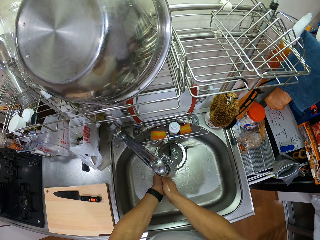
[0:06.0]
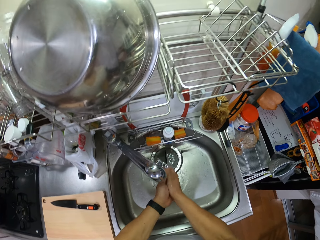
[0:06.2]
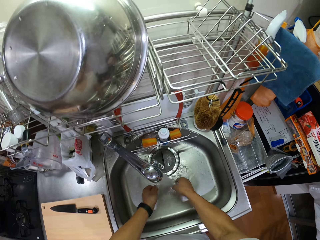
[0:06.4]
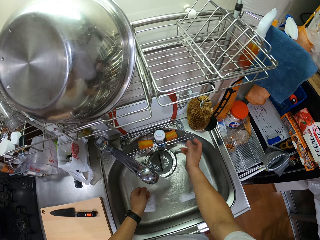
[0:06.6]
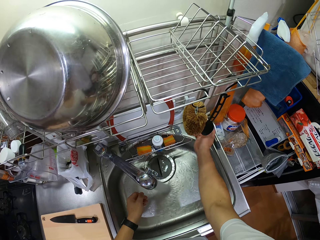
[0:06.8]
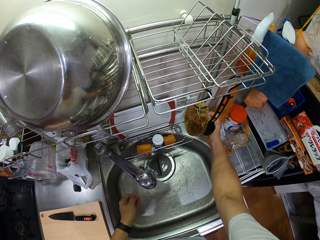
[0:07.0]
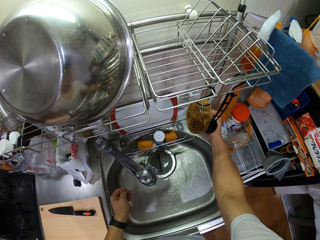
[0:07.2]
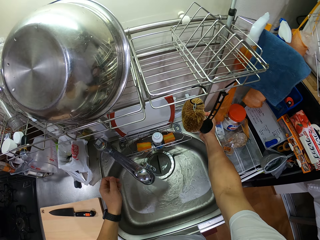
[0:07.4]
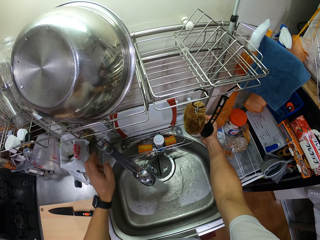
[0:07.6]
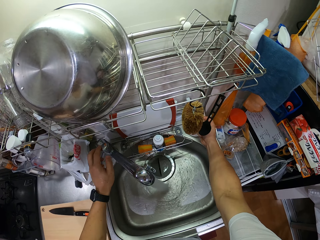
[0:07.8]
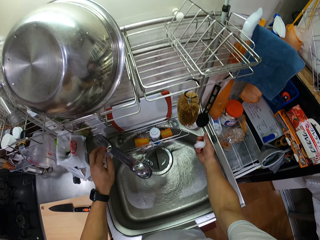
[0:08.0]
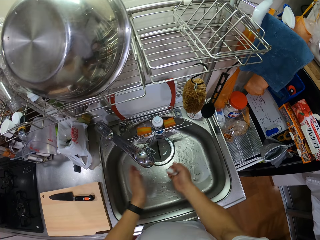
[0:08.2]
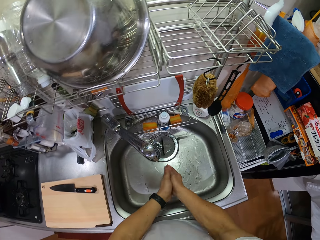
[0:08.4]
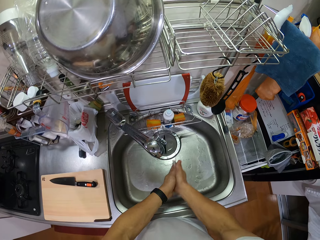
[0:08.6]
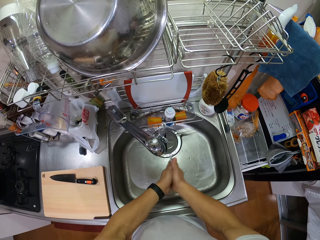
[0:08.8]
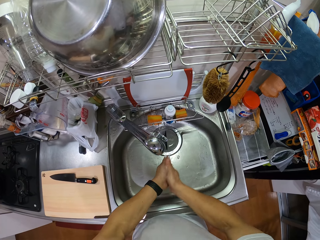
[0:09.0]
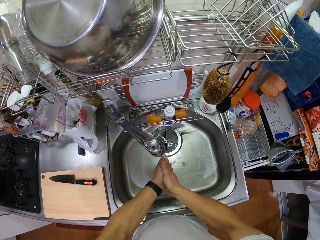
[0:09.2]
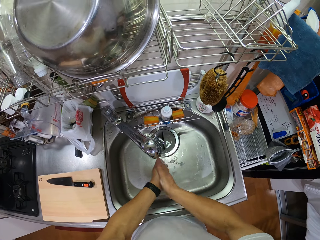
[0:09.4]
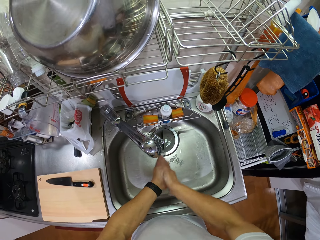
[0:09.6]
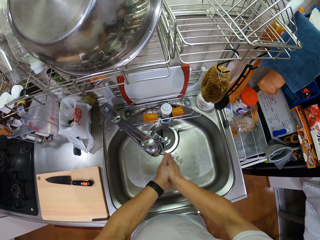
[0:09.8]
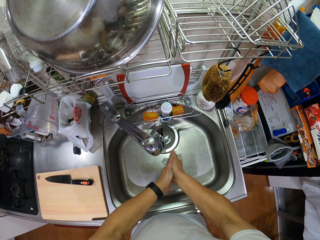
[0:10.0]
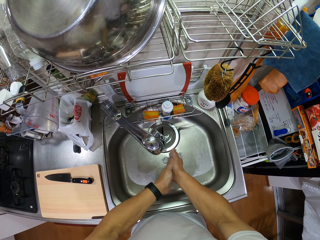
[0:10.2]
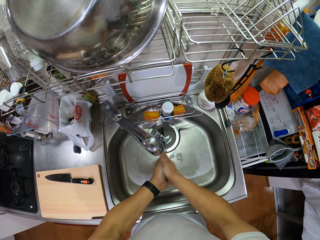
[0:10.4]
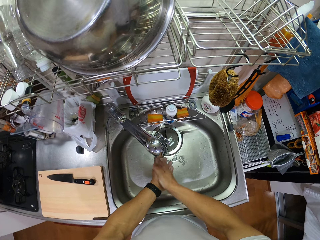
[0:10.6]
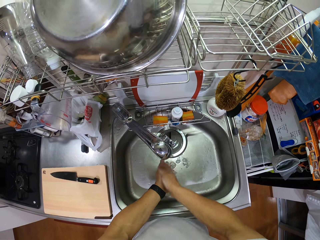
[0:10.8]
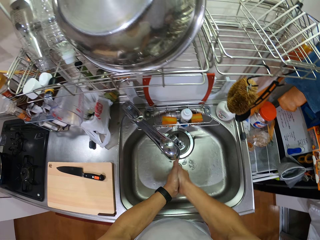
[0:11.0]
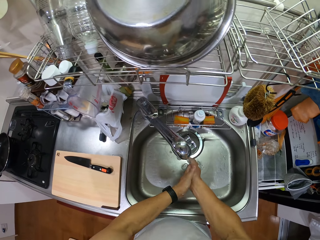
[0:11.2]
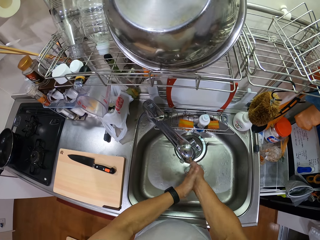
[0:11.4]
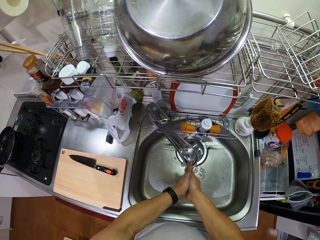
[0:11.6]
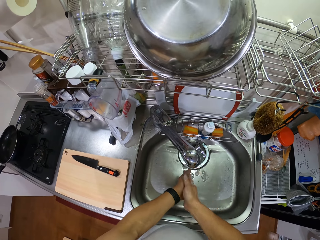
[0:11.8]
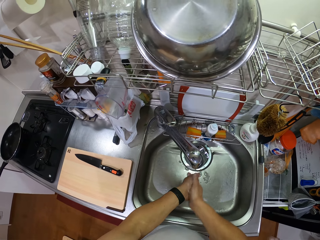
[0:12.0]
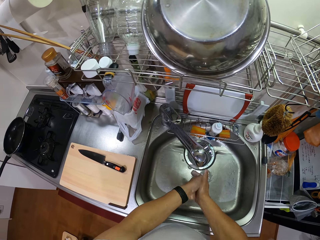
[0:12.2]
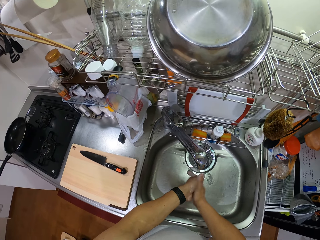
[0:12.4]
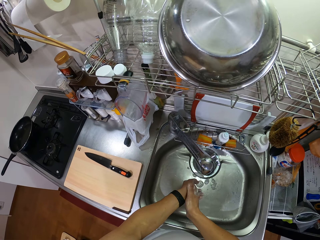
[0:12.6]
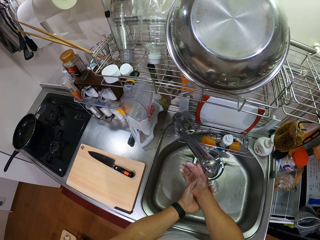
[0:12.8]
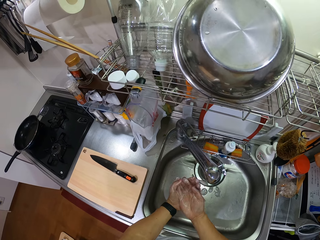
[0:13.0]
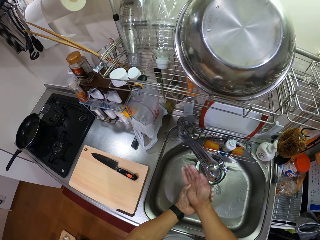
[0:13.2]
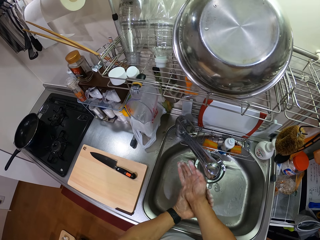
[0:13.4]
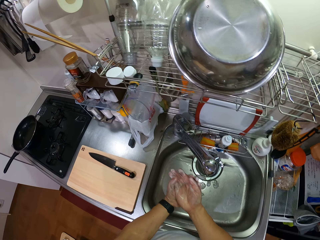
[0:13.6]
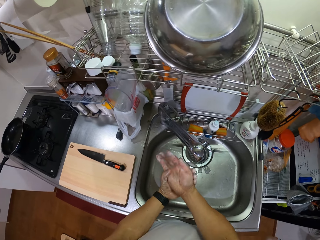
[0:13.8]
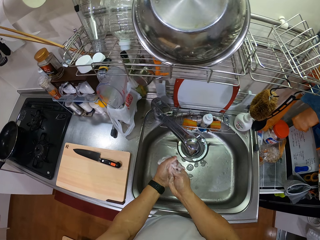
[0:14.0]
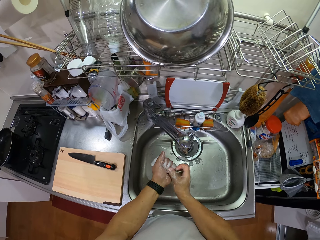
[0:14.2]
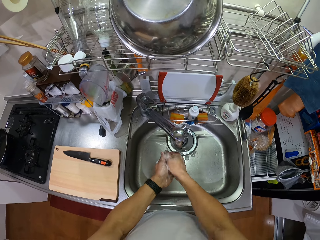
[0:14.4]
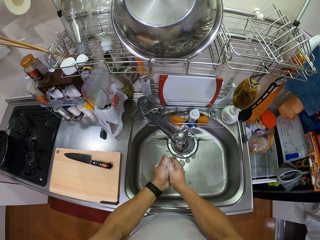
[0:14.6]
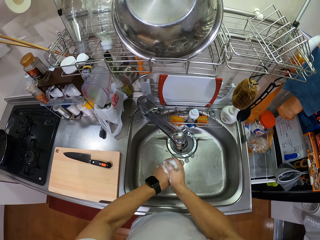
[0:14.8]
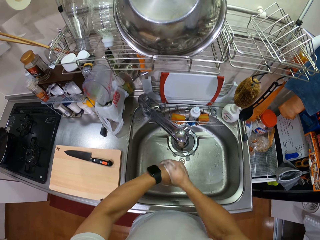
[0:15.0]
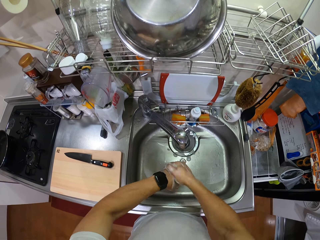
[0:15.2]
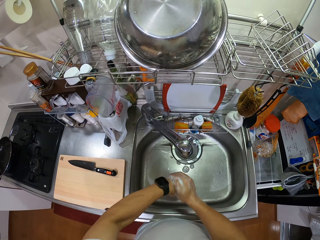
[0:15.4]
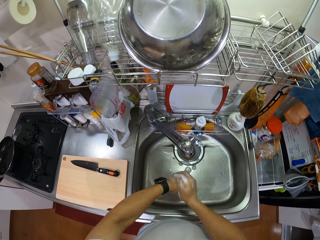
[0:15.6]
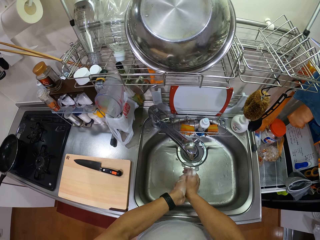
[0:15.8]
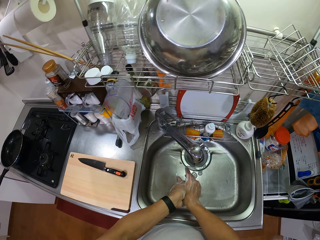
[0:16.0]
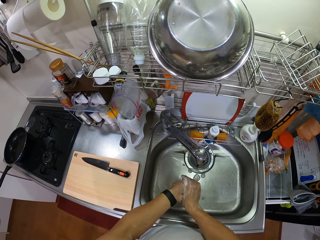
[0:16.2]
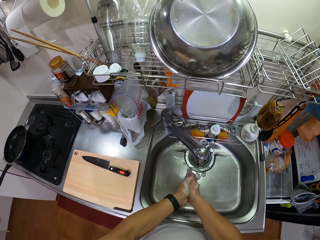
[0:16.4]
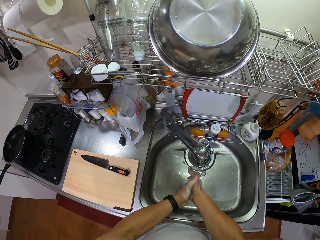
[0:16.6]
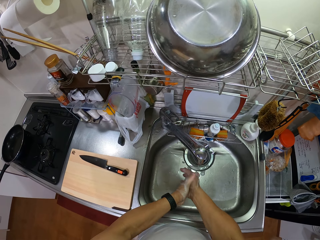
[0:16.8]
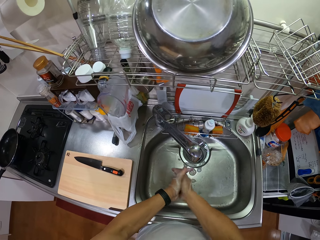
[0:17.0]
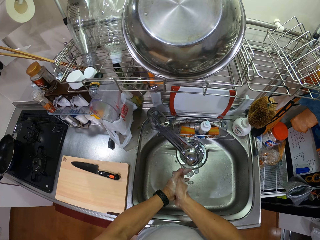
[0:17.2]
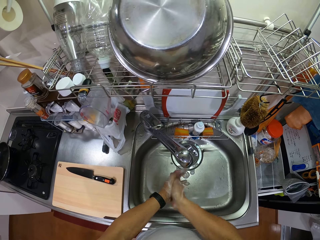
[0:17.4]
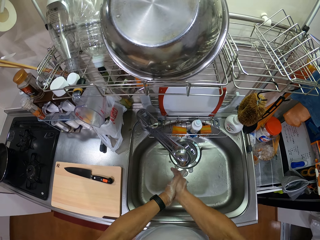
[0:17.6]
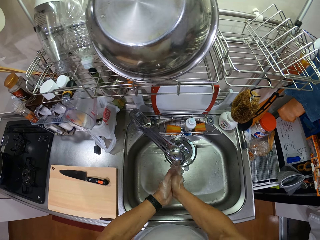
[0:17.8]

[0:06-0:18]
The camera wearer lifts the right hand and touches the soap. They close the hand. They move the right hand. They take the soap. They apply soap on the hands. They wash both hands.

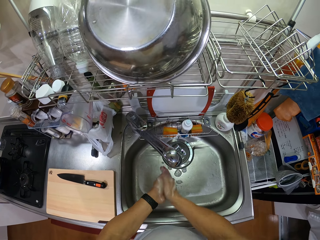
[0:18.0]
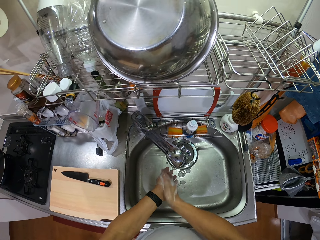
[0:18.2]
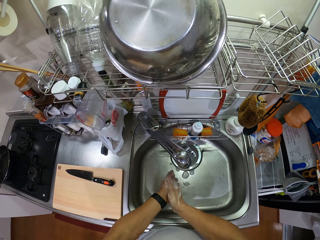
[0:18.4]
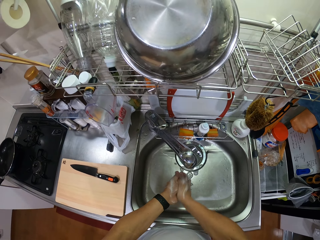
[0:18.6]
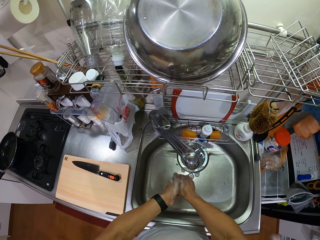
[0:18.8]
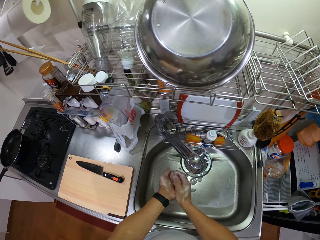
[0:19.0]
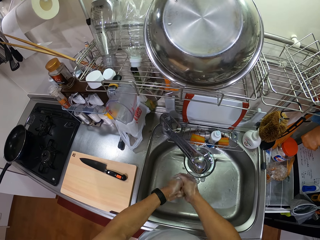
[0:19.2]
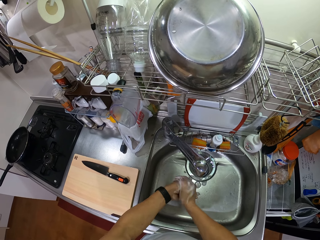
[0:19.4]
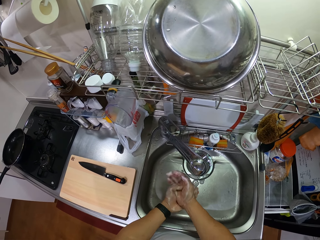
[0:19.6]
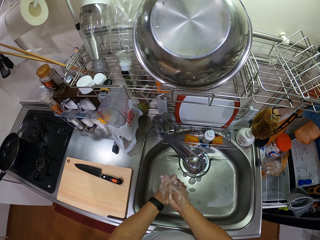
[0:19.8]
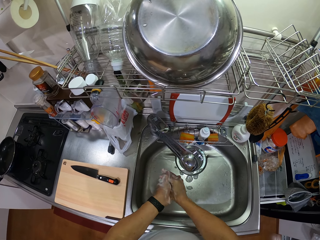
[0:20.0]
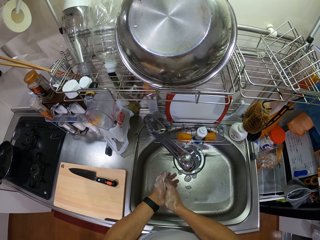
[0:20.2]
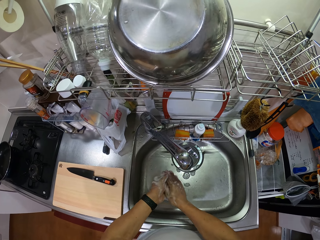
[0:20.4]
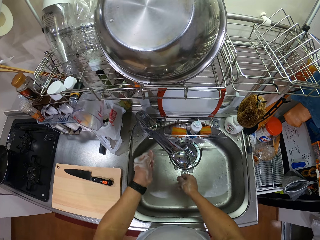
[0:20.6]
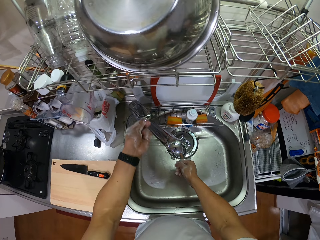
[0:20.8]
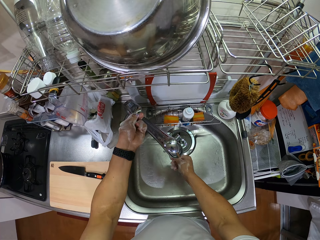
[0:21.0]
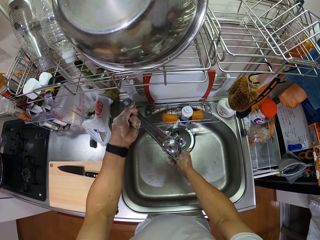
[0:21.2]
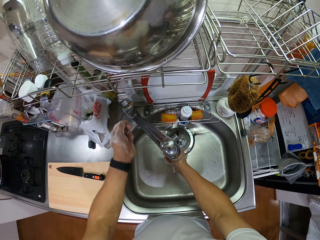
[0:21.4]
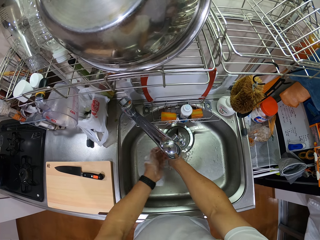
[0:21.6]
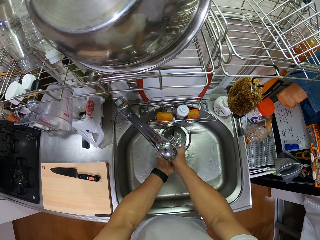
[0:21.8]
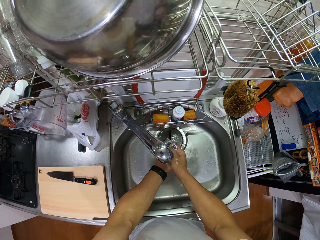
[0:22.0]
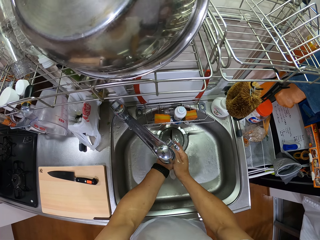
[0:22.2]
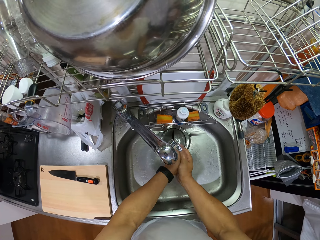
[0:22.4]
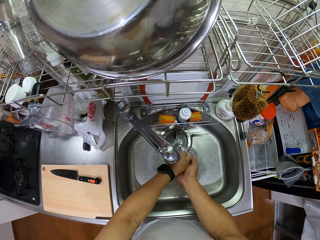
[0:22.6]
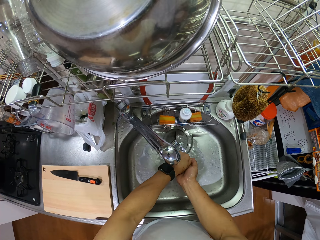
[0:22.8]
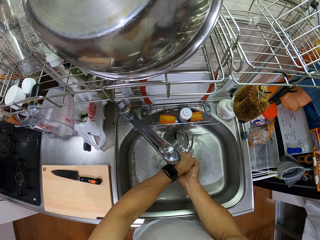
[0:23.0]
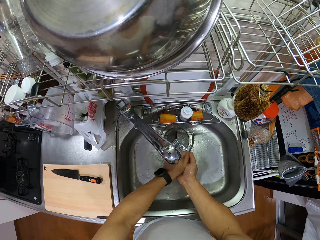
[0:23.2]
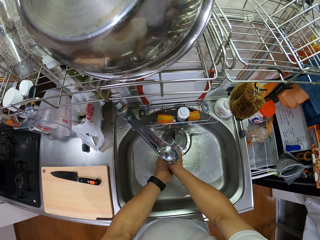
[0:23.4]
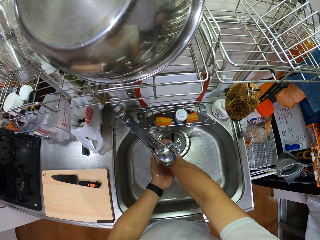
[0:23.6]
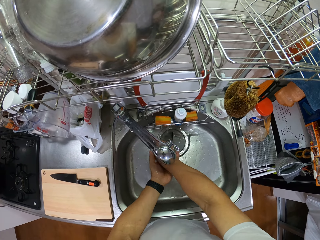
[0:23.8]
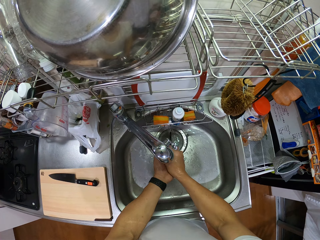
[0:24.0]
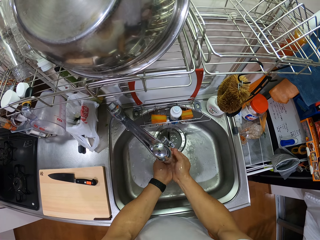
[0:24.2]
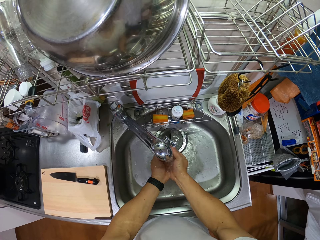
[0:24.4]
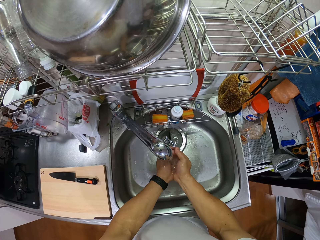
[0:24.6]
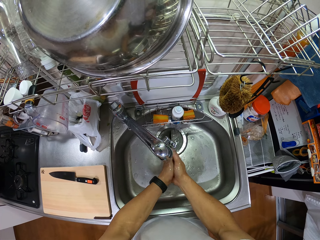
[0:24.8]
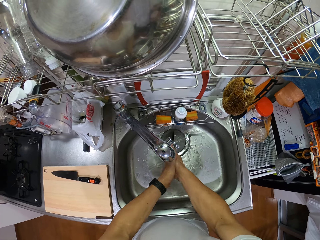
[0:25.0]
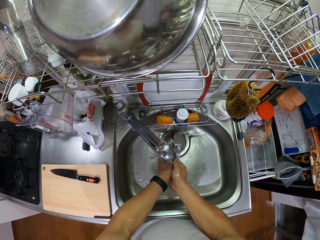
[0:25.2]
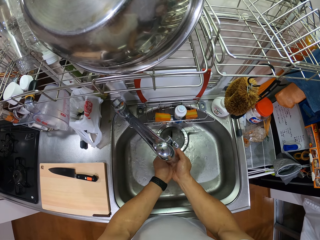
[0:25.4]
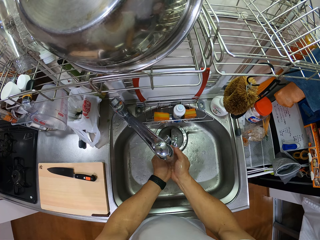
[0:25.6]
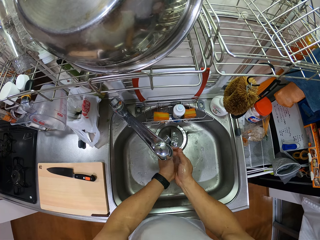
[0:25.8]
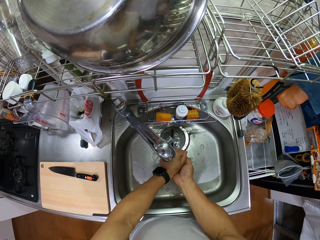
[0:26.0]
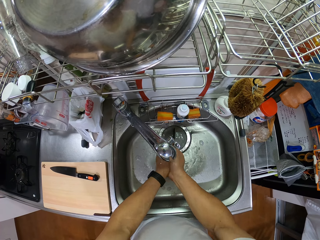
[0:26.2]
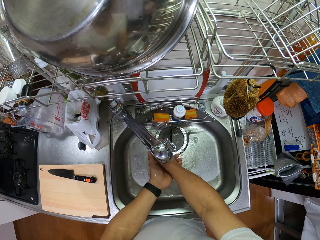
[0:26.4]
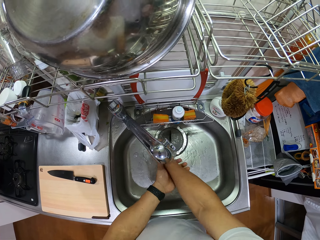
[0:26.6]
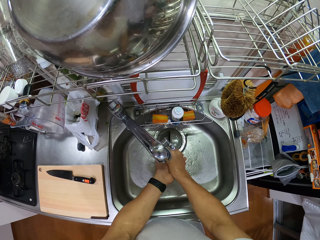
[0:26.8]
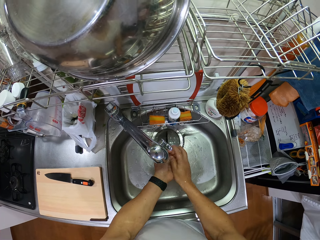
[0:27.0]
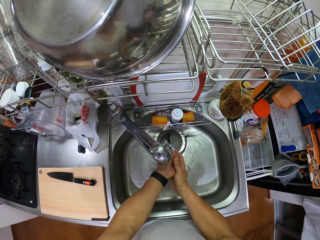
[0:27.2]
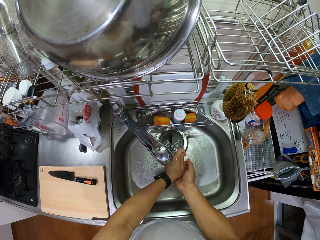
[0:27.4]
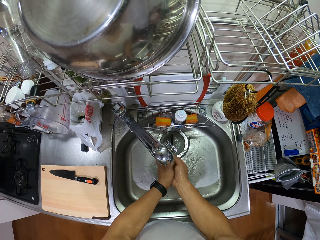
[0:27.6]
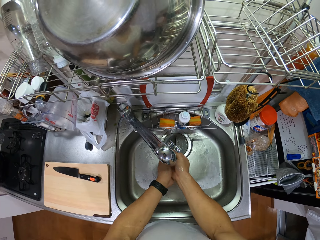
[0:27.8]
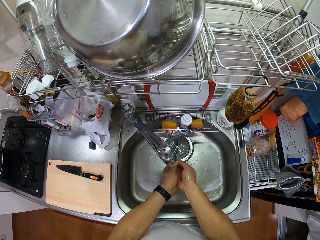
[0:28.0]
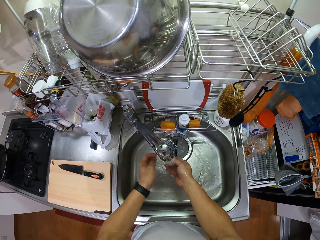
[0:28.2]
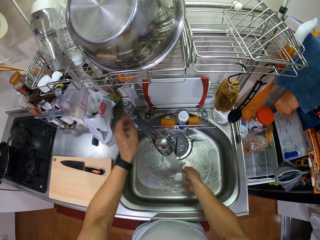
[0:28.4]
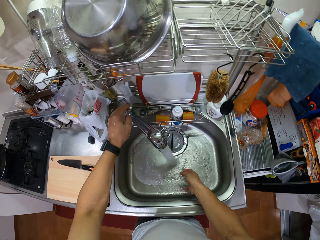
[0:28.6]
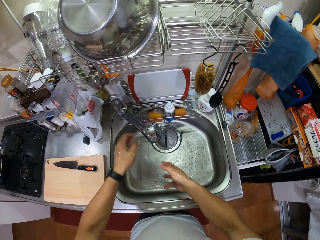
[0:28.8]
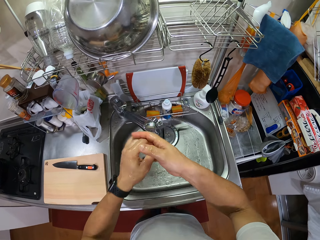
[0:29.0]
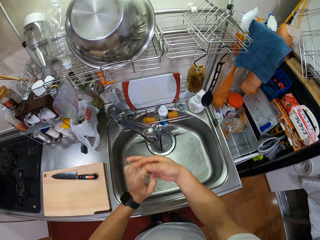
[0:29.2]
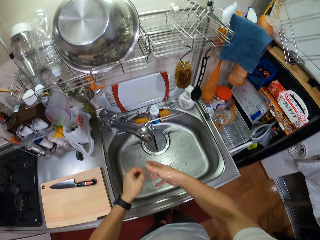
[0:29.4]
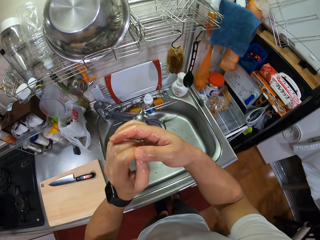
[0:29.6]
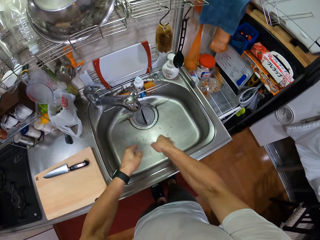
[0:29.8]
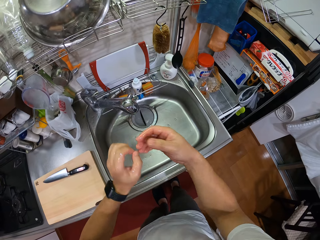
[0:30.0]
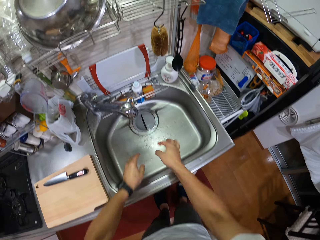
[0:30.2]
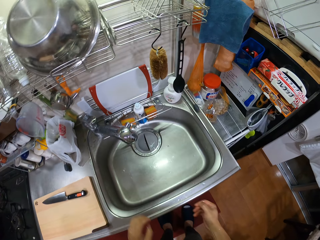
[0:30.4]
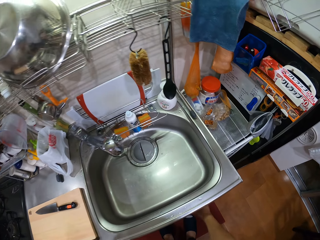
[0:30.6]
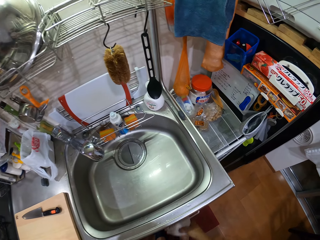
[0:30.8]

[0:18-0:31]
The camera wearer opens the tap and rinses both hands. They lift the left hand and close the tap. They shake both hands. They remove excess water from the hands.
